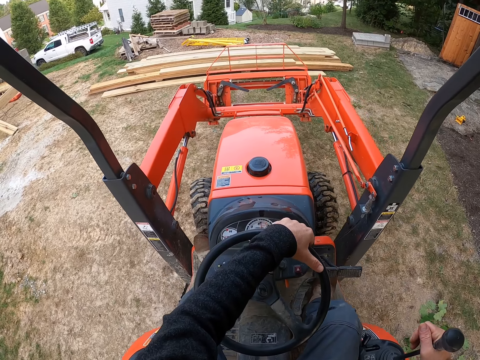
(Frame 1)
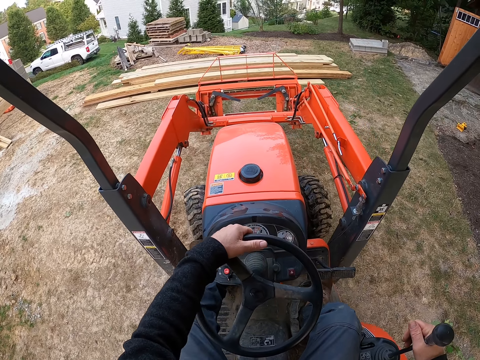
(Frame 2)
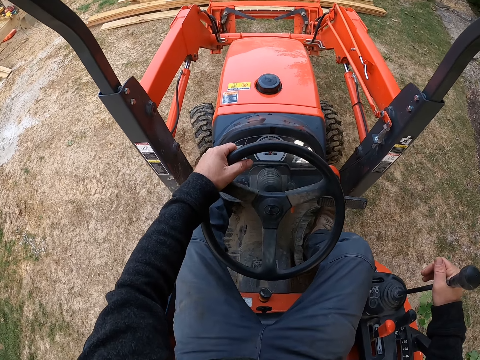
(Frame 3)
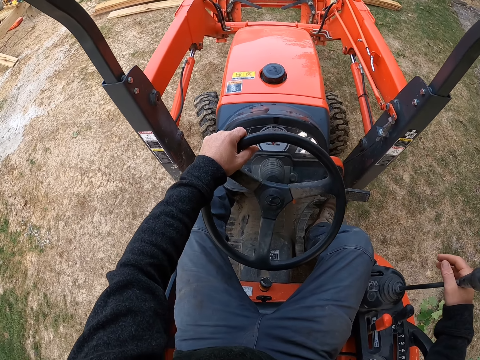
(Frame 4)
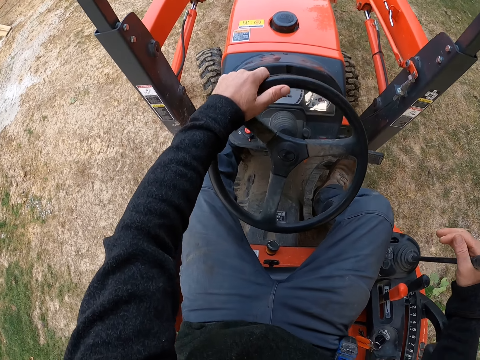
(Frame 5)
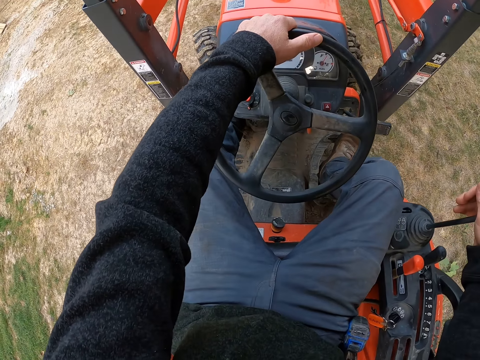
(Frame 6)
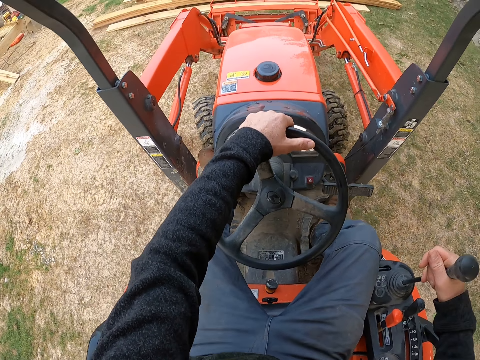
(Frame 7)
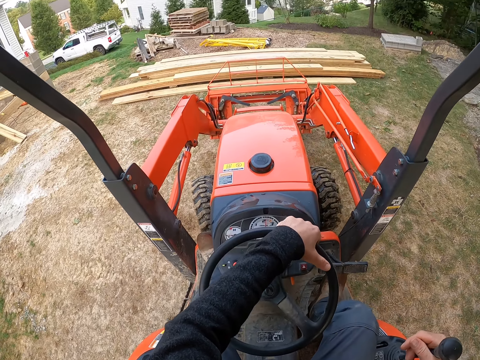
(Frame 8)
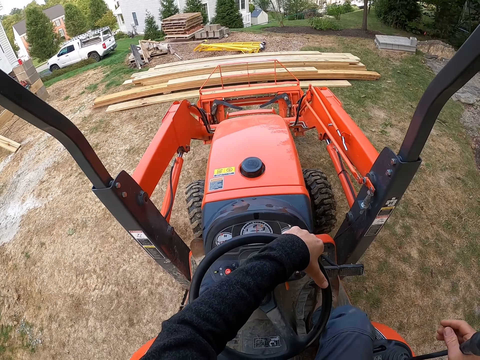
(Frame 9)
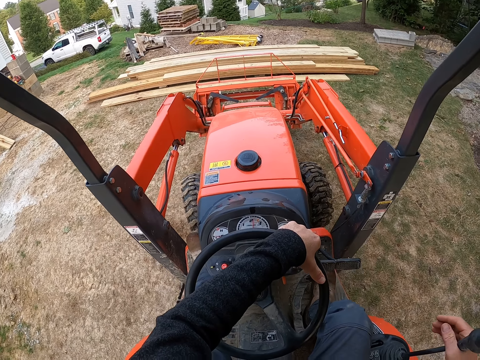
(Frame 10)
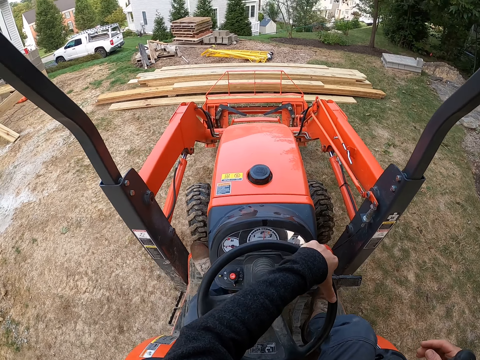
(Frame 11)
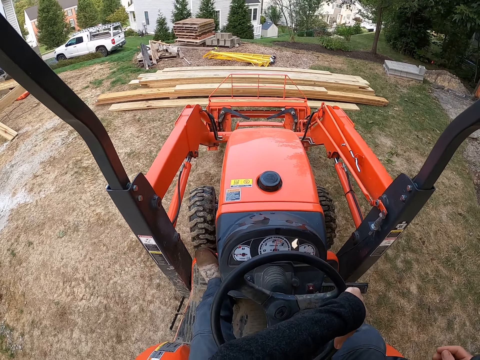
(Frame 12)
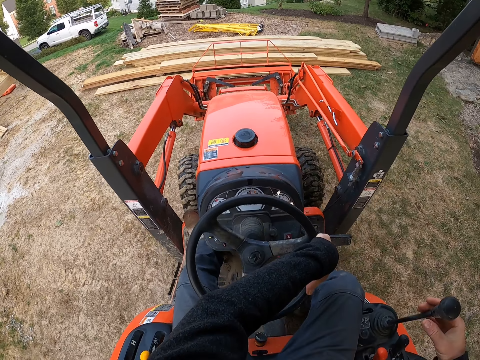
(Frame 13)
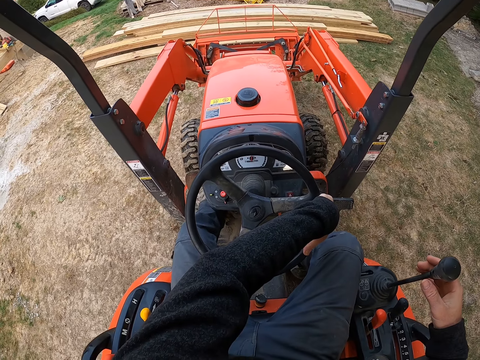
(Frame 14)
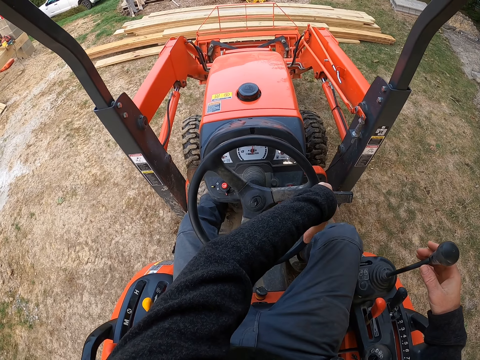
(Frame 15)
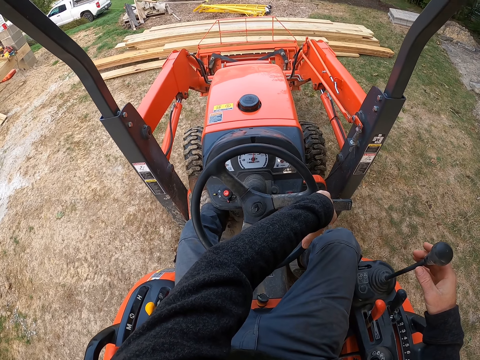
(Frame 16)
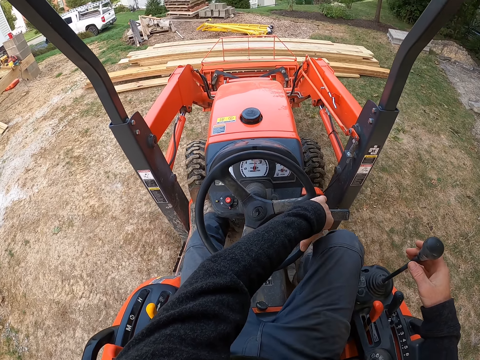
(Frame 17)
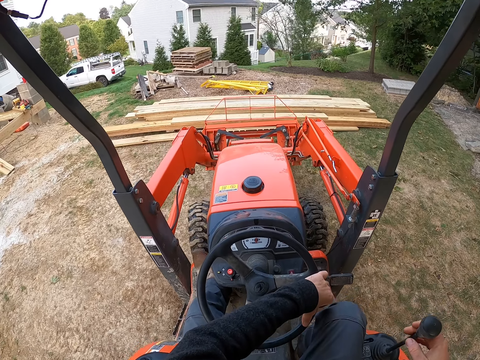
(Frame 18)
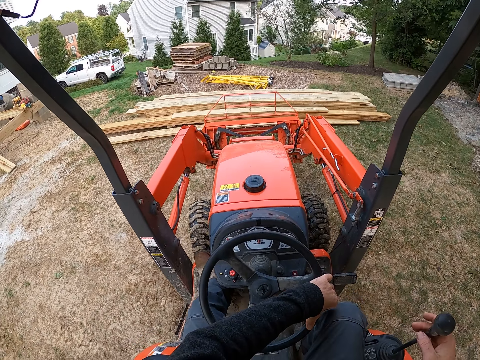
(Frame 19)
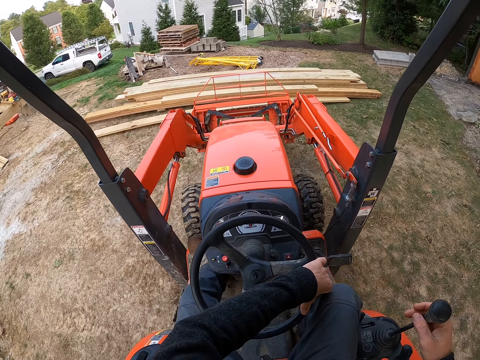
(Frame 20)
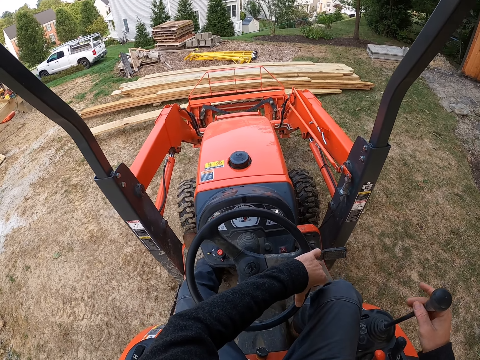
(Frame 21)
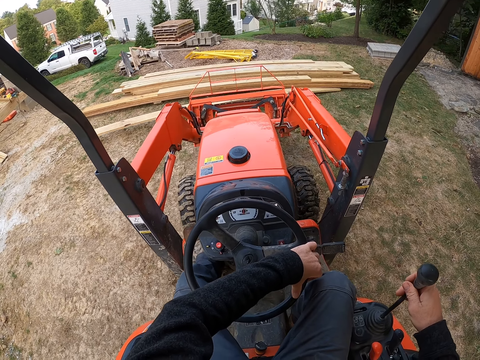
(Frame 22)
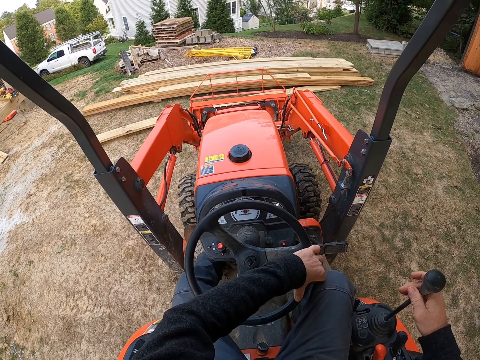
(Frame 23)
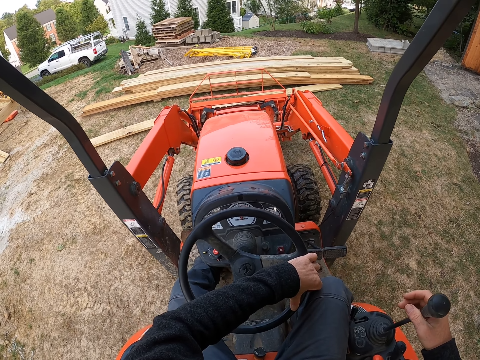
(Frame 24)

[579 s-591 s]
The camera wearer rotates the wheel. They drive the tractor loader backhoe. They load a plank or wood with the front loader.

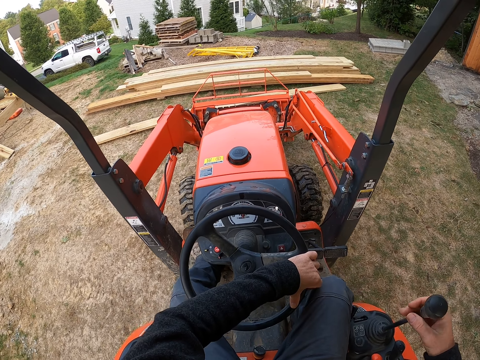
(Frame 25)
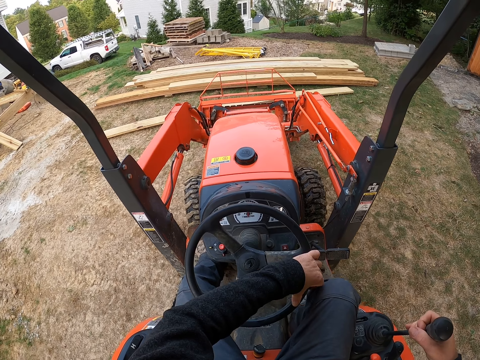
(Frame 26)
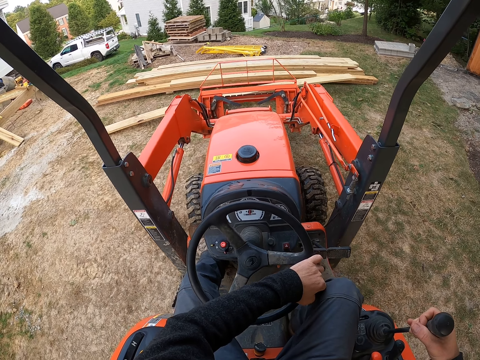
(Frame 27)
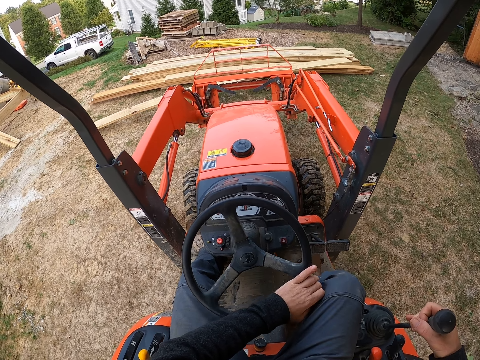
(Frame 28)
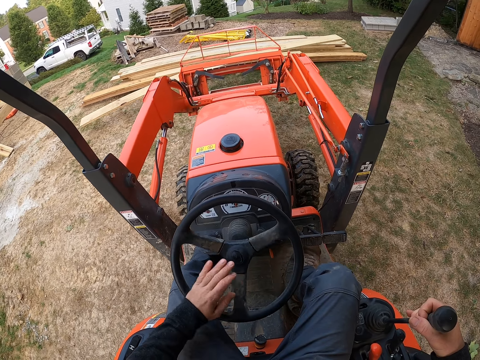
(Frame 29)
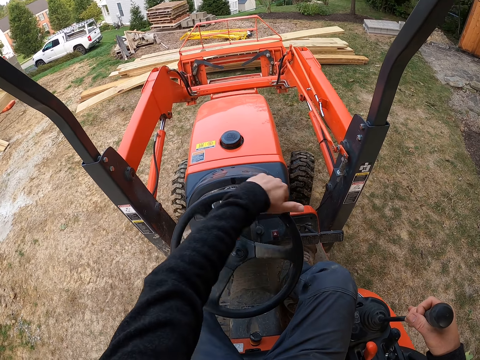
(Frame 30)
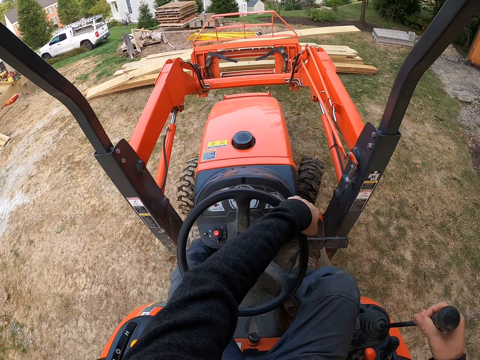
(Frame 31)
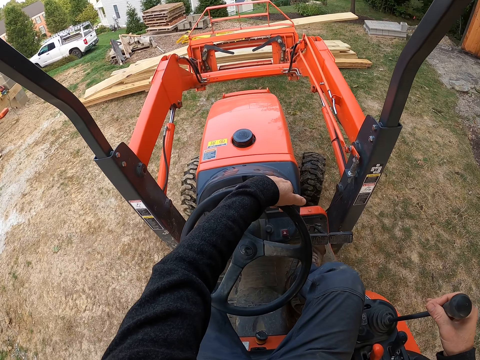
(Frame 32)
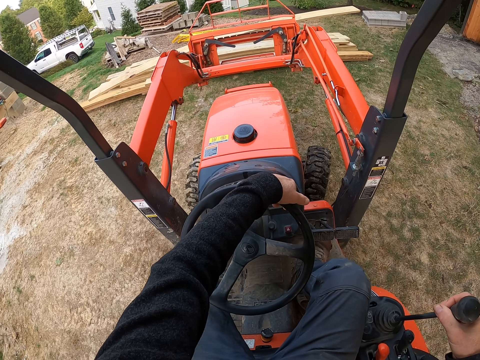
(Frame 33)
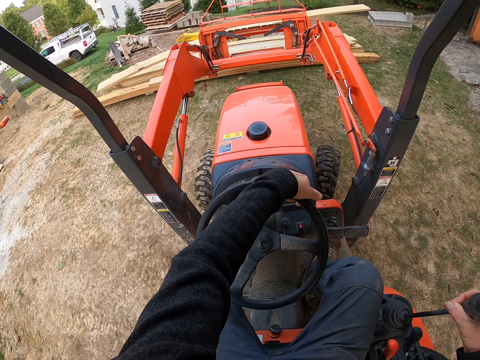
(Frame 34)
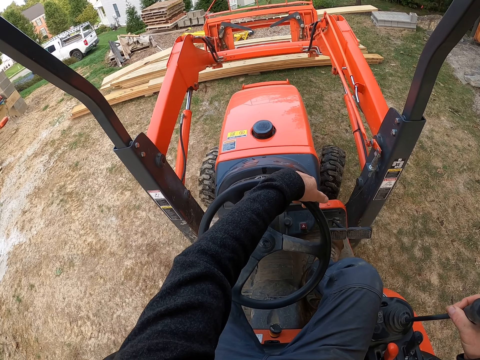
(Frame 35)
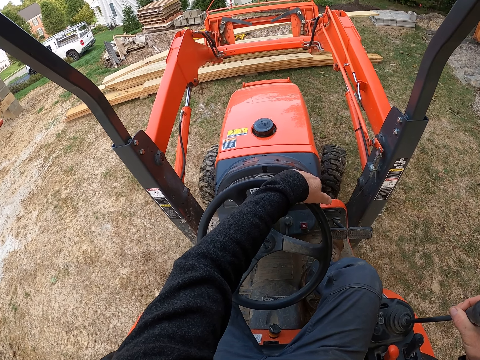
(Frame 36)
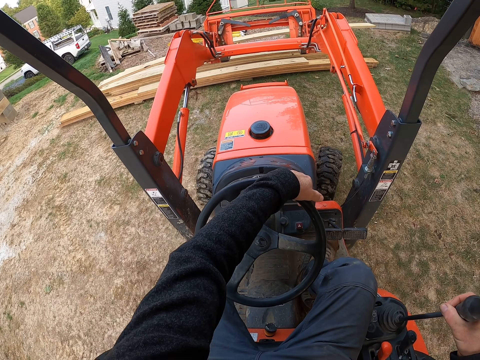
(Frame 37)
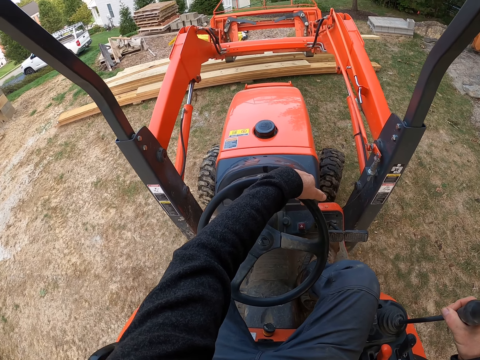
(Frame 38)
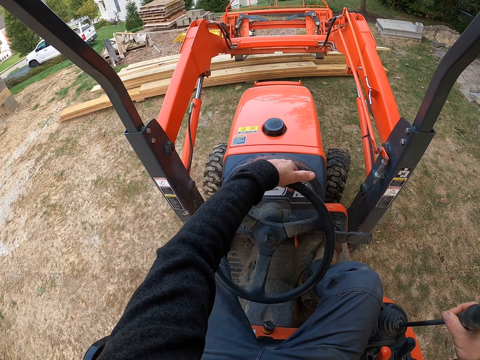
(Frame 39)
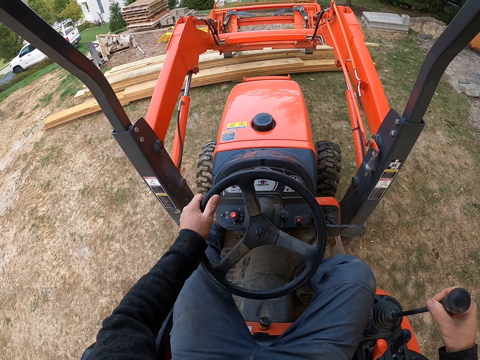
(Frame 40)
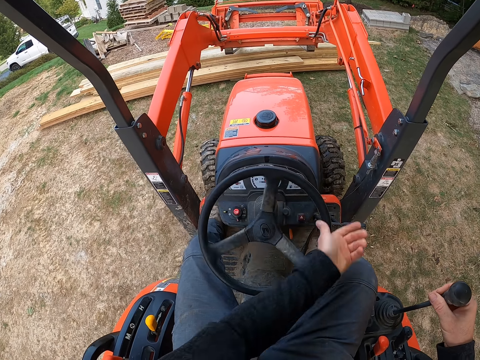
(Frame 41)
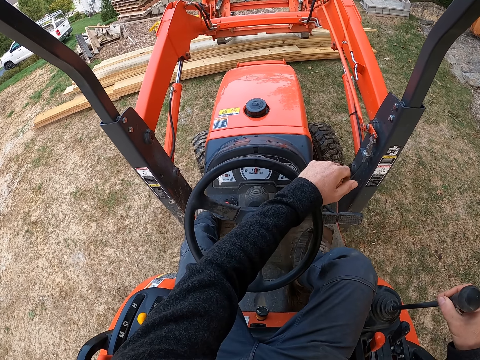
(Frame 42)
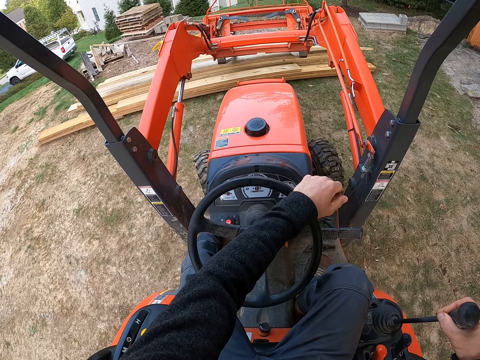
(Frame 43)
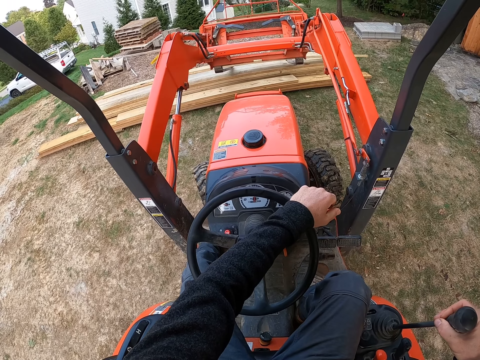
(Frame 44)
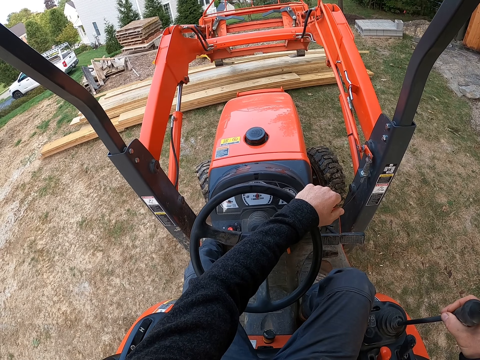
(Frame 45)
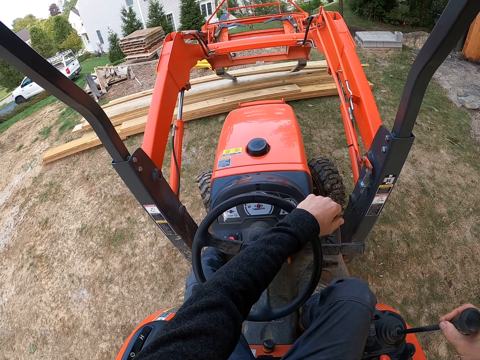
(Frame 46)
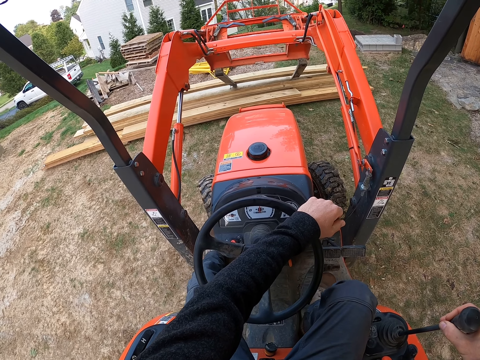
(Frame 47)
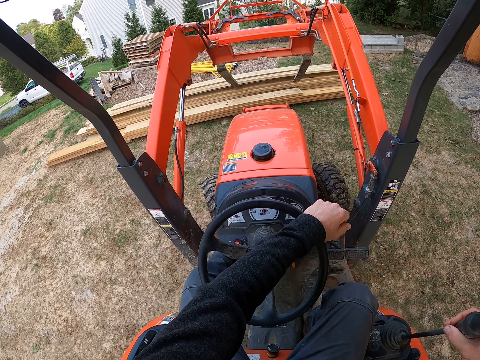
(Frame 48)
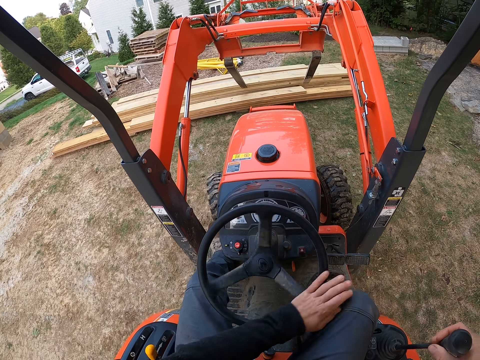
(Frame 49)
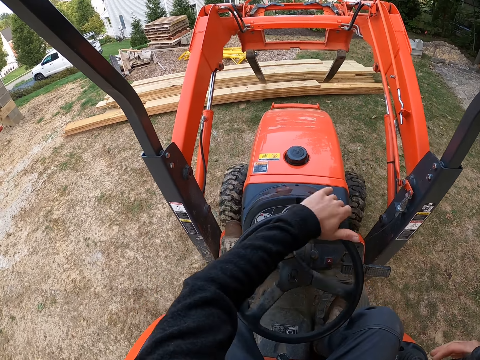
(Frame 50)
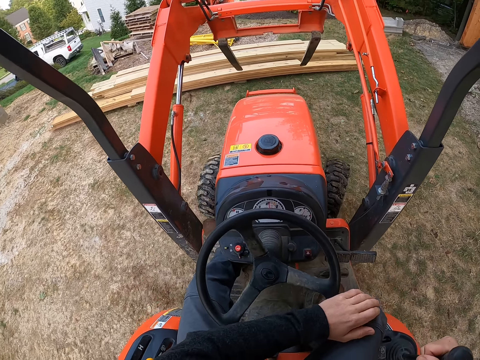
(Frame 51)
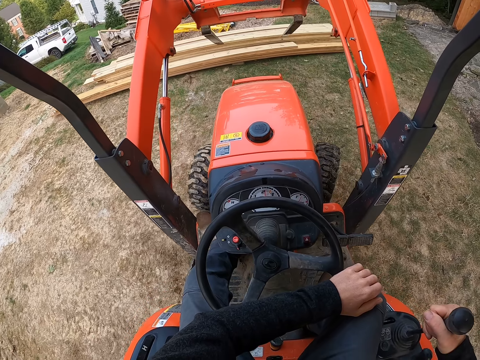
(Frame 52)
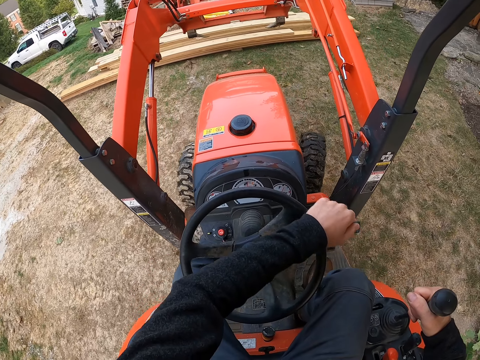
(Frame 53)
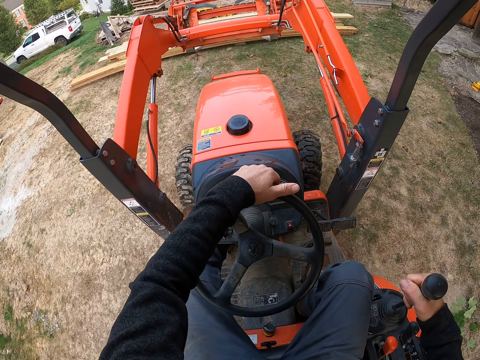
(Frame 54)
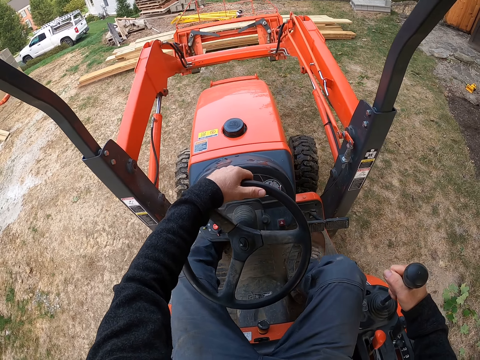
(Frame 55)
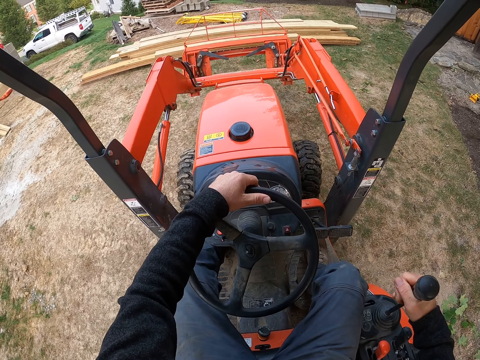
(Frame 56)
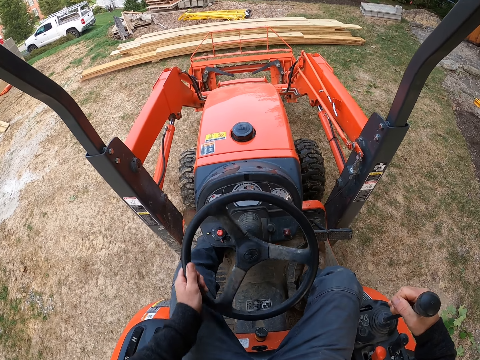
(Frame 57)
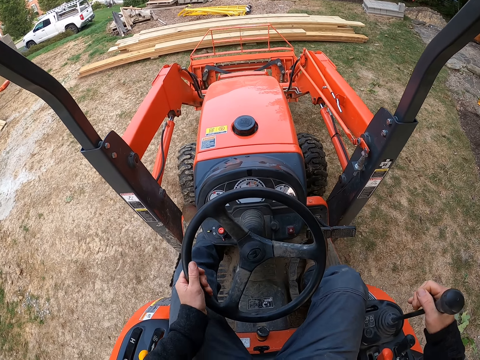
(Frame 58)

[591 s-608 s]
The camera wearer lifts the wood. They offload the plank on other planks. They drive the tractor loader backhoe. They drop the wood. They drive the tractor loader backhoe. They reverse the tractor in the yard. They lower the front loader.
